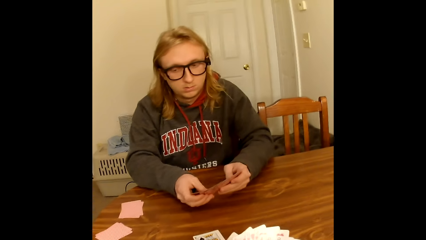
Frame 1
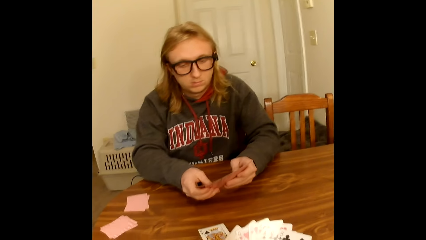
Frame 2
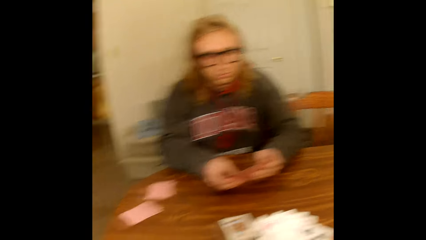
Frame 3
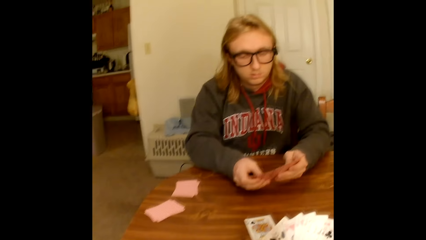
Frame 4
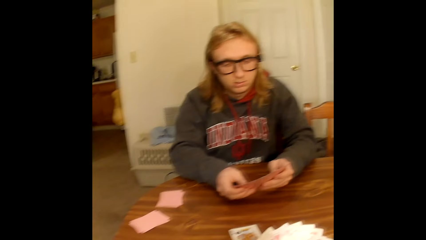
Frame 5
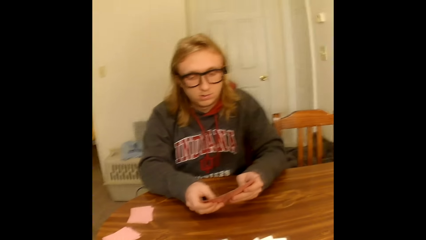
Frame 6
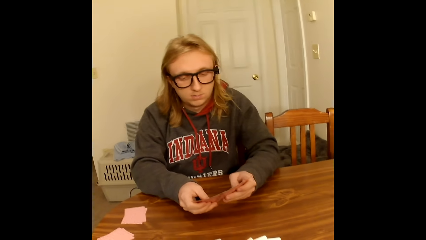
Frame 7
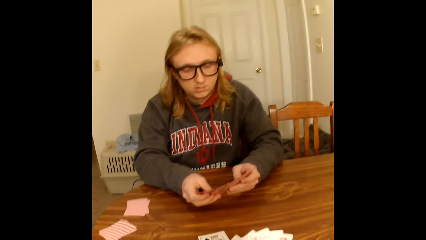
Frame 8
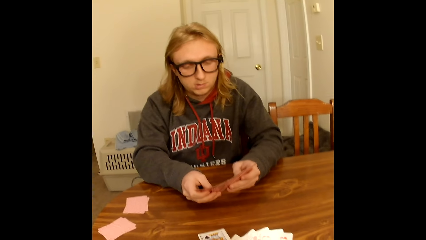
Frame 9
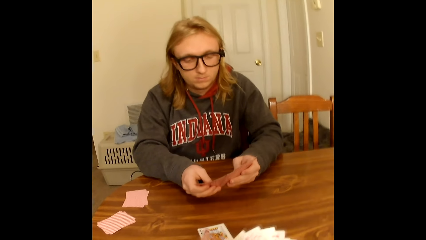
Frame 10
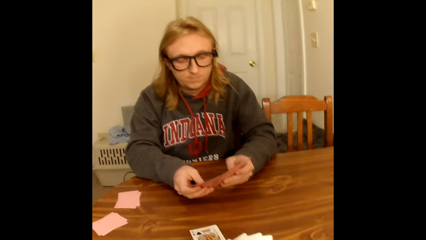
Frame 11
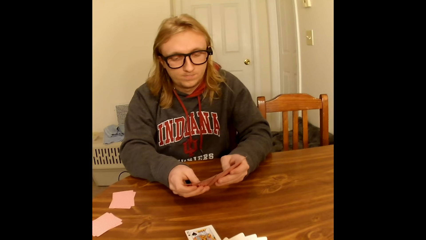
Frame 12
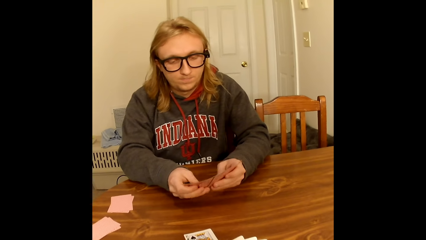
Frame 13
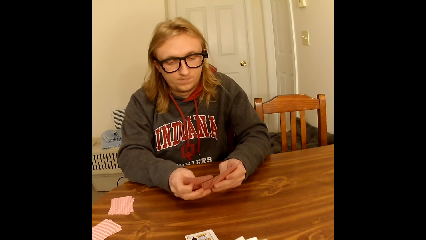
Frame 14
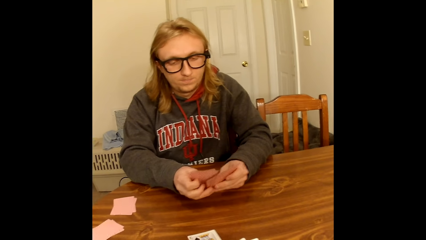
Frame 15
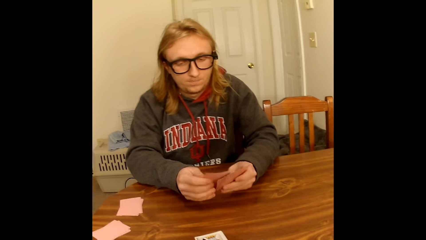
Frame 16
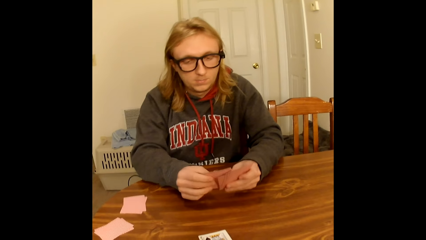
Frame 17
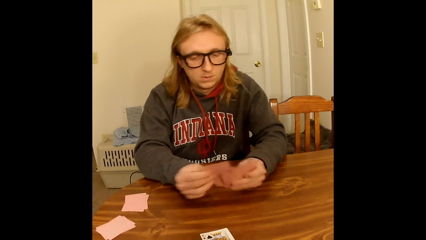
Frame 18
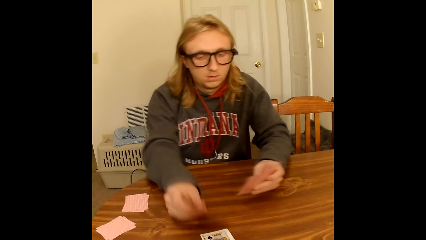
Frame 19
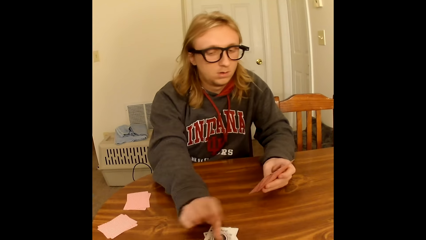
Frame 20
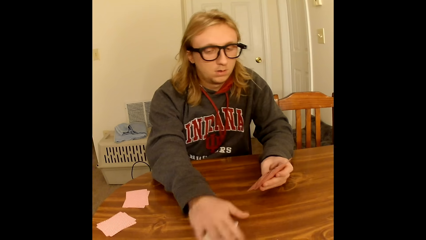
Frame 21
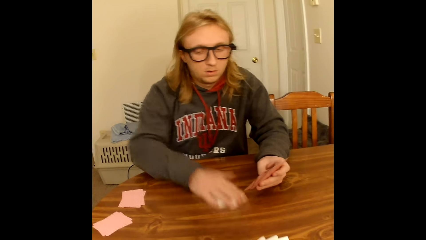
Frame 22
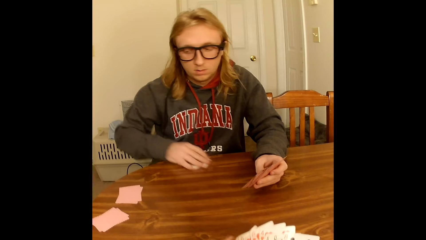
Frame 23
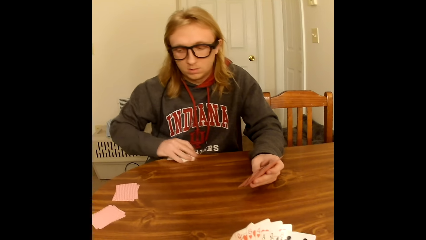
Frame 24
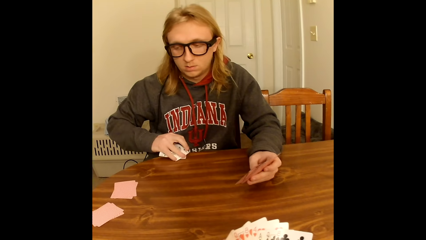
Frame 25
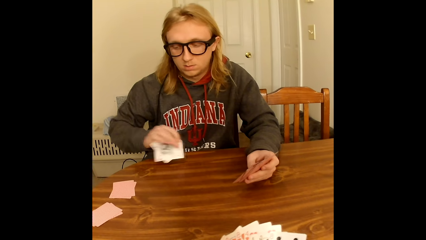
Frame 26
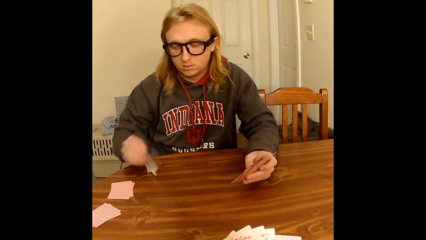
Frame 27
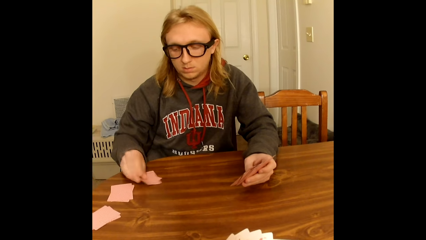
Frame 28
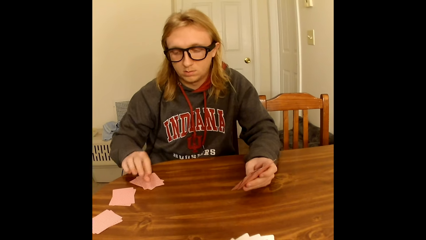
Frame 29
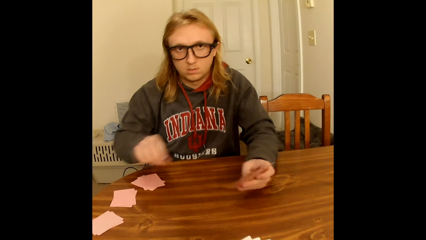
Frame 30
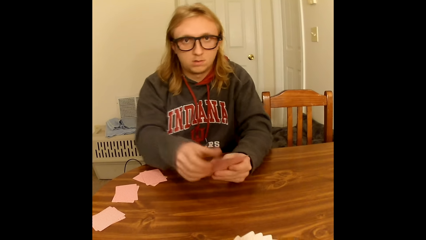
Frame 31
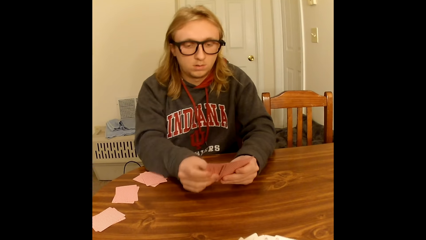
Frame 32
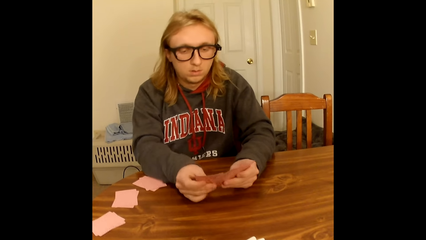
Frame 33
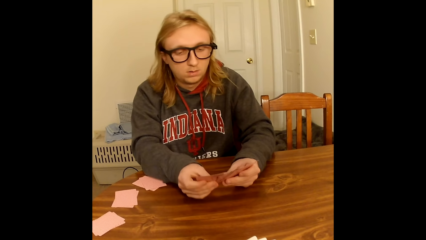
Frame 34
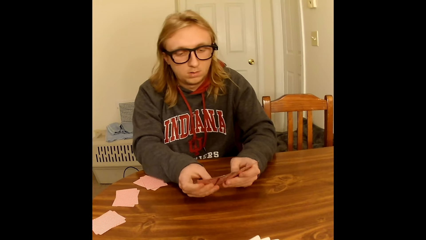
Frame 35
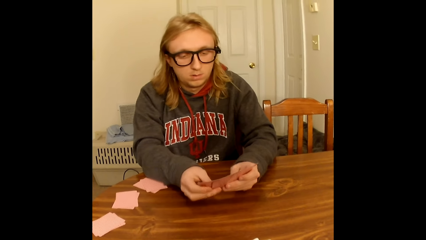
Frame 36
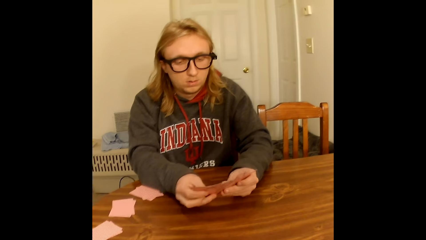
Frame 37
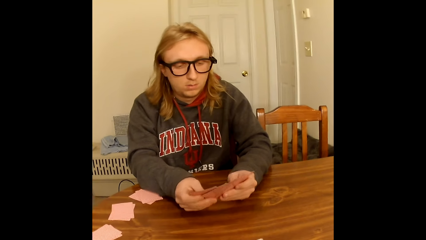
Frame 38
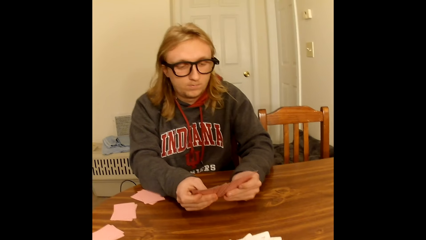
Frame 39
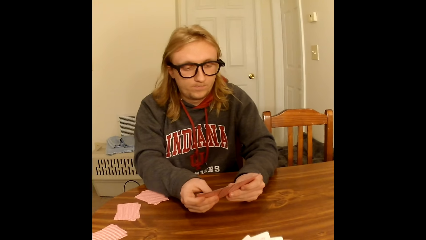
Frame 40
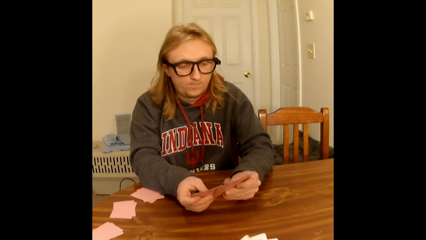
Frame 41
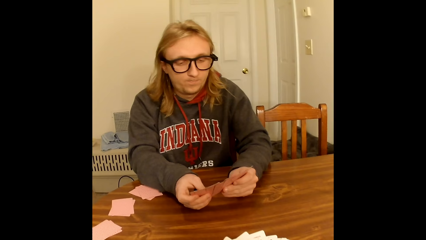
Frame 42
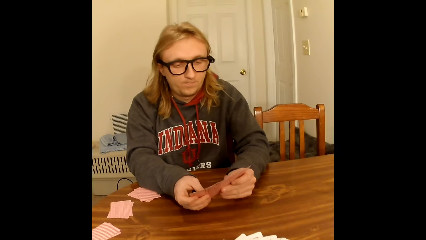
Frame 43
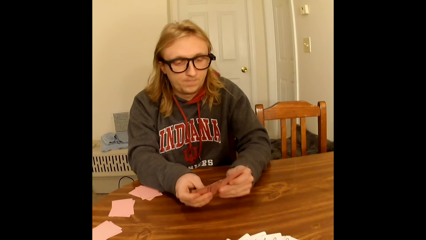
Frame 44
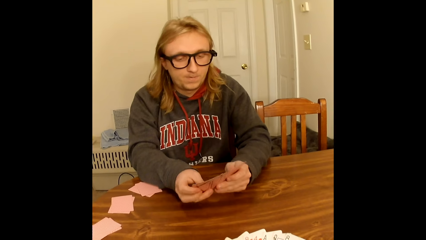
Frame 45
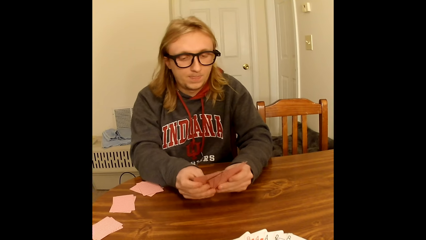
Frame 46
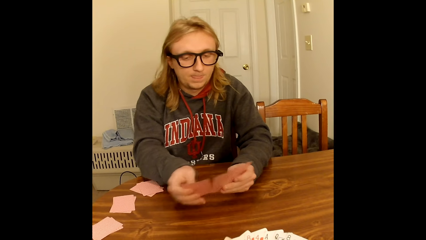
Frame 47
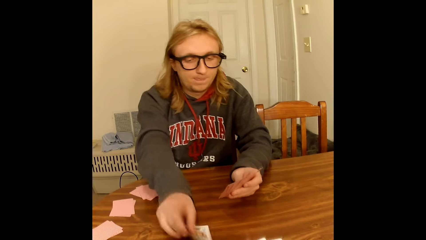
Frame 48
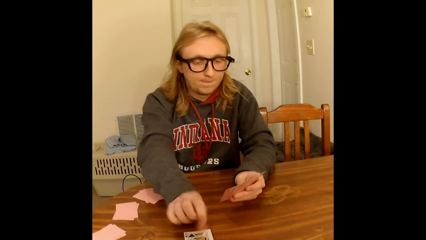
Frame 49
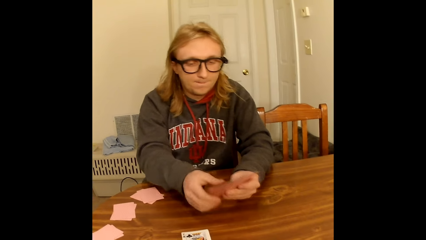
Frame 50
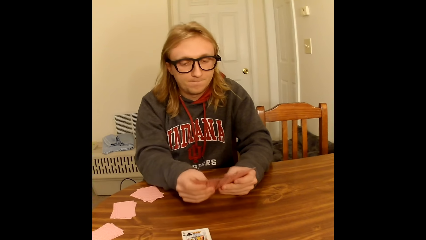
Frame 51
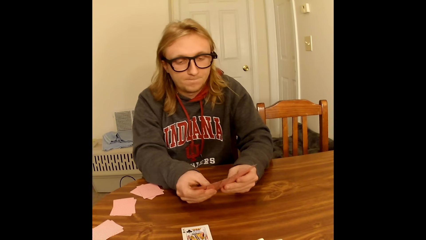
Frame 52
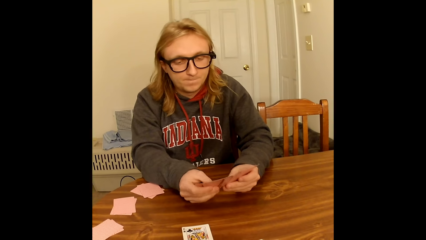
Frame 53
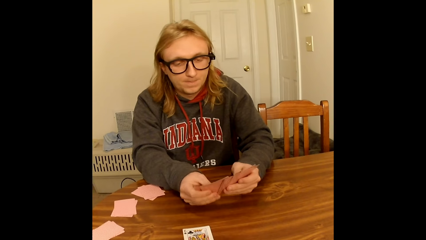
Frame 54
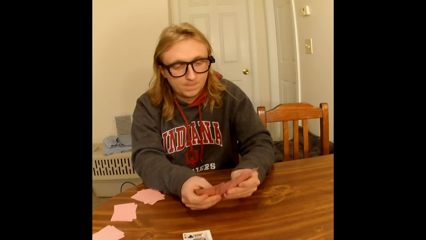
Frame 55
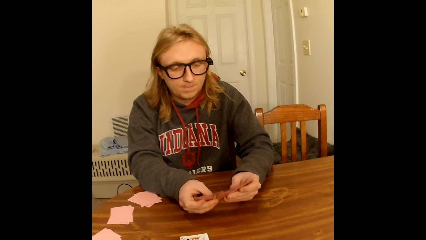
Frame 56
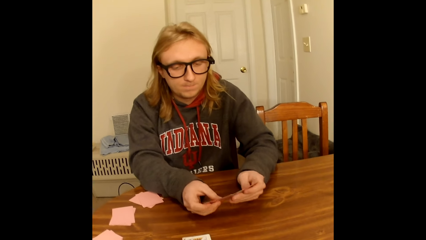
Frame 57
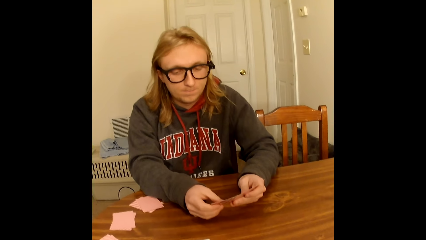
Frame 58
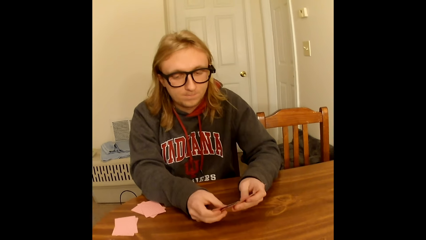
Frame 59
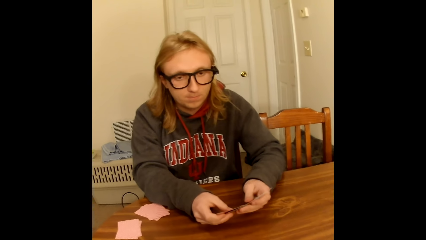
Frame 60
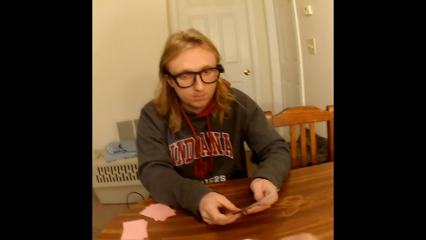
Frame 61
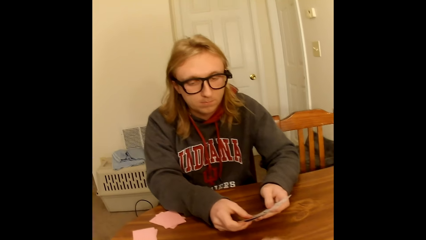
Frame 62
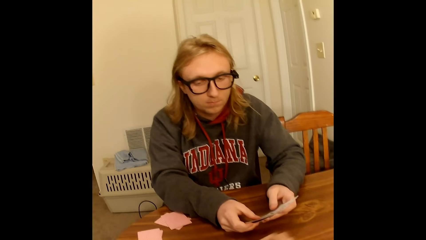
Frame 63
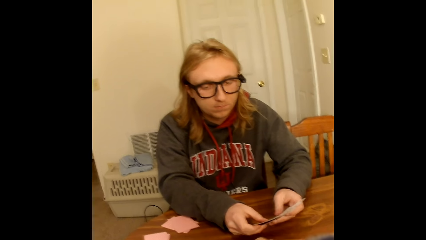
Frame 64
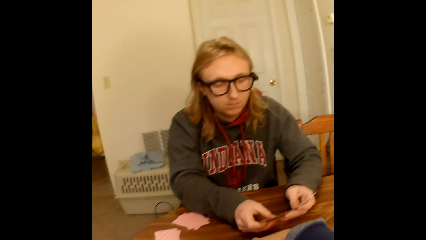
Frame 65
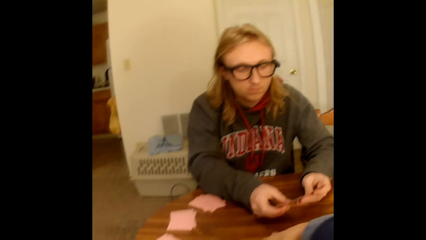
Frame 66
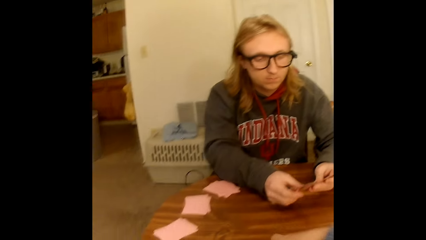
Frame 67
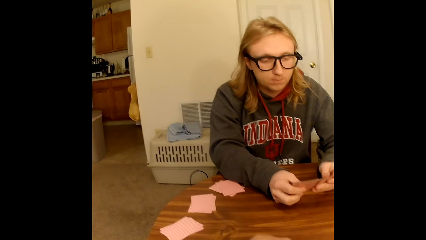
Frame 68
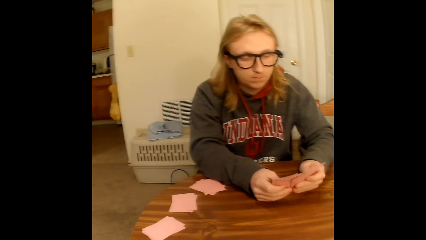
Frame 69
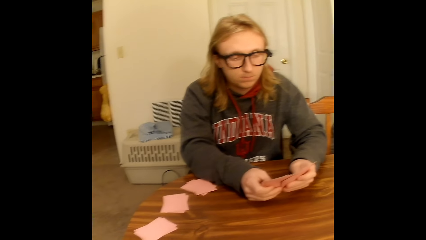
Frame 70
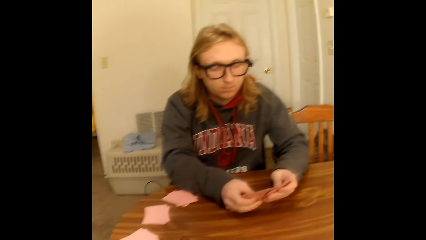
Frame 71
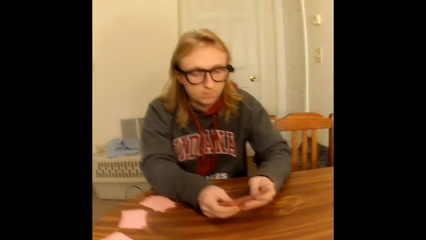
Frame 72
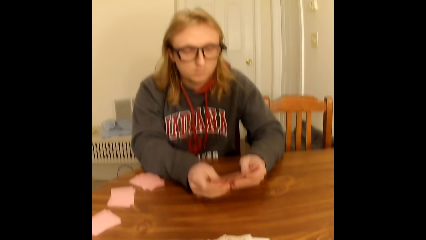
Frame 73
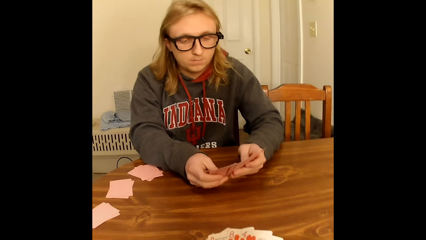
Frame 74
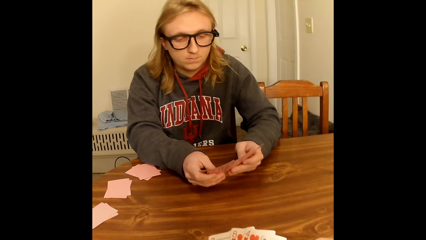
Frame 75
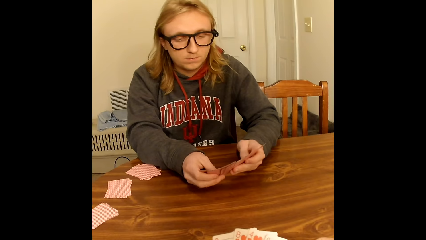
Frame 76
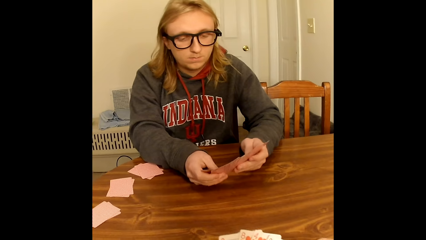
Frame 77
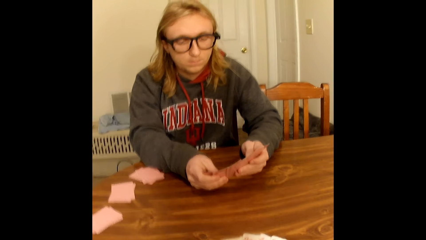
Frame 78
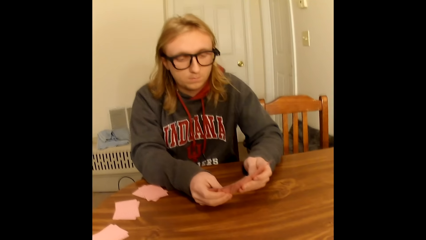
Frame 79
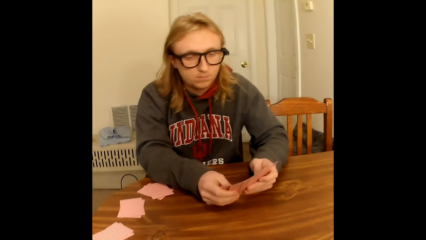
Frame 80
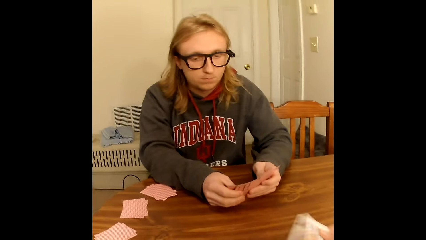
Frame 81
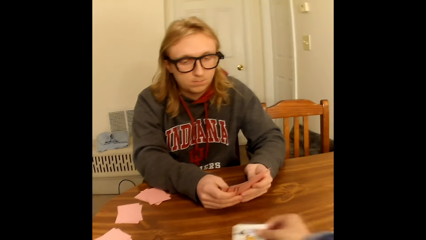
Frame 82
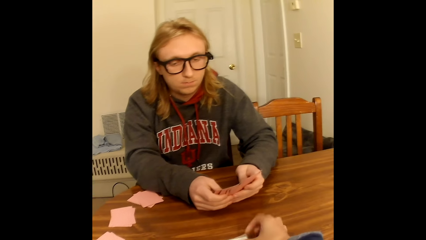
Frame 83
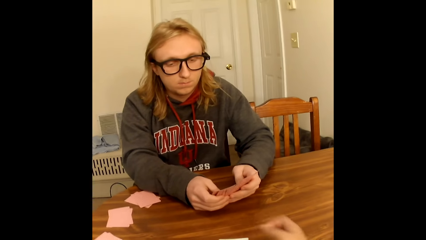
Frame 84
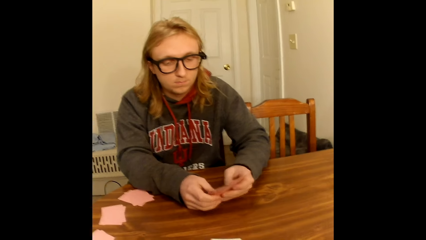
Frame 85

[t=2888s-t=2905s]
The camera wearer converses with a man. She places a card on the table. The man adjusts the cards. He picks a playing card from the deck of playing cards in his hands with his right hand. He places the playing card face up on the playing card face up on the table with his right hand. He takes the two face up playing cards from the table with his right hand. He places the playing cards face down on the table with his right hand. He holds the deck of playing cards face up to him with both hands on the table. He spreads the playing cards face up to him in both hands with both hands. The camera wearer adjusts the cards. The man adjusts the cards. He places a playing card face up on the table with his right hand from the playing cards face up to him in his left hand. He holds the deck of playing cards face up to him with both hands on the table. He spreads the playing cards face up to him in both hands with both hands. He adjusts the cards. The camera wearer places a card on the table. She places a playing card face up on the table with her right hand from the face up to her playing cards in her left hand.
